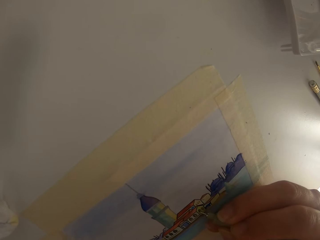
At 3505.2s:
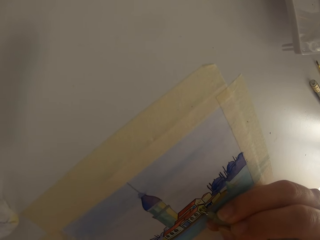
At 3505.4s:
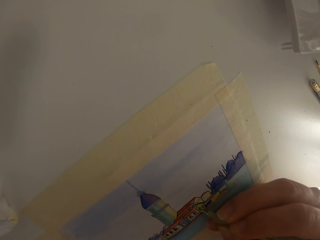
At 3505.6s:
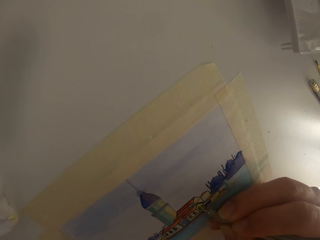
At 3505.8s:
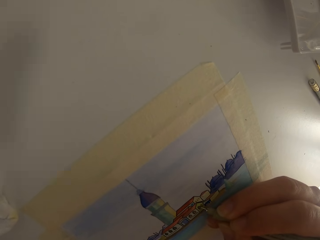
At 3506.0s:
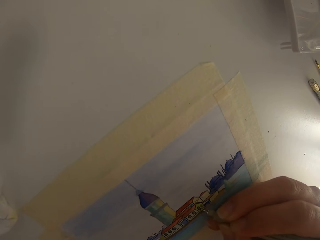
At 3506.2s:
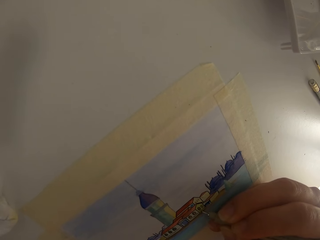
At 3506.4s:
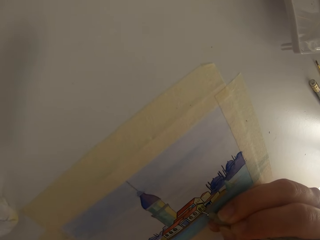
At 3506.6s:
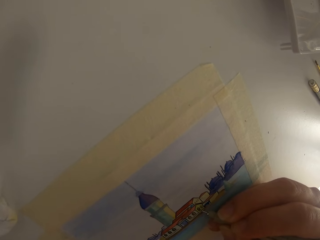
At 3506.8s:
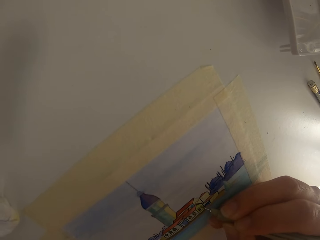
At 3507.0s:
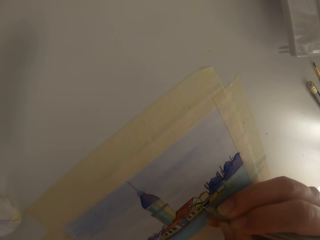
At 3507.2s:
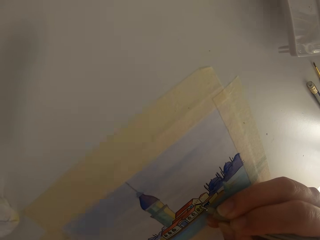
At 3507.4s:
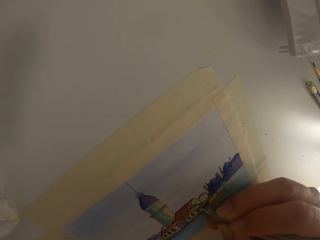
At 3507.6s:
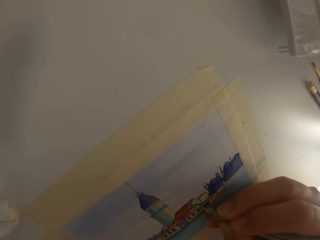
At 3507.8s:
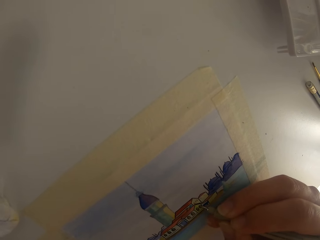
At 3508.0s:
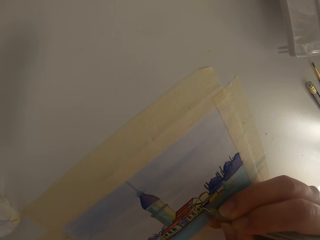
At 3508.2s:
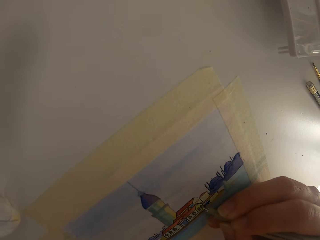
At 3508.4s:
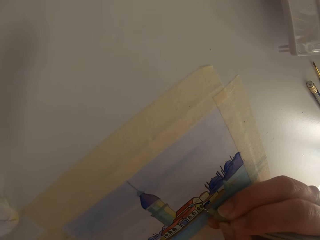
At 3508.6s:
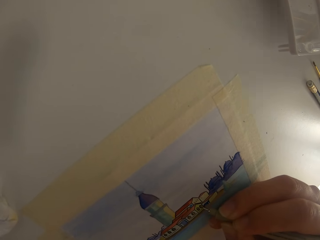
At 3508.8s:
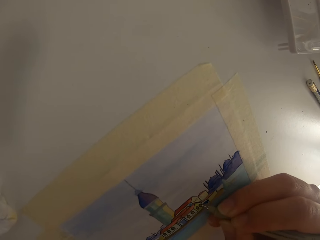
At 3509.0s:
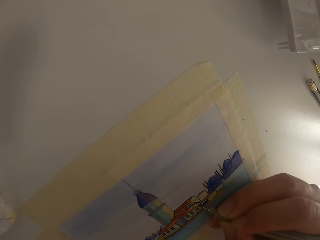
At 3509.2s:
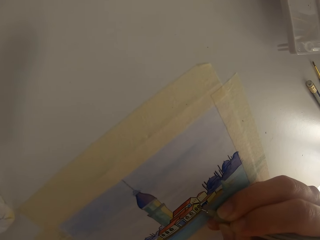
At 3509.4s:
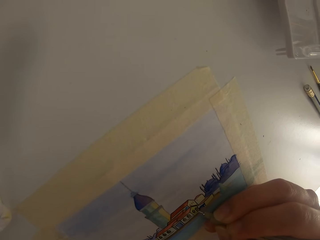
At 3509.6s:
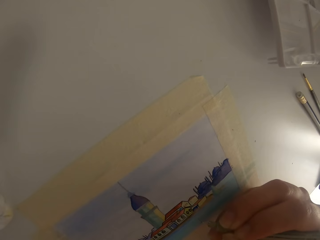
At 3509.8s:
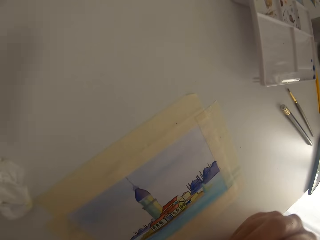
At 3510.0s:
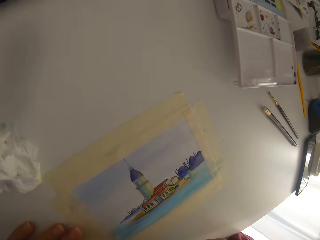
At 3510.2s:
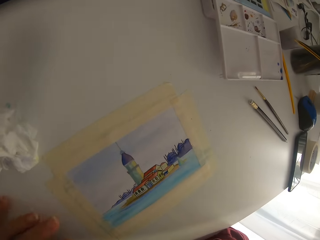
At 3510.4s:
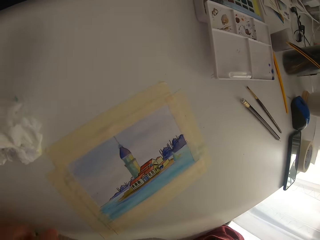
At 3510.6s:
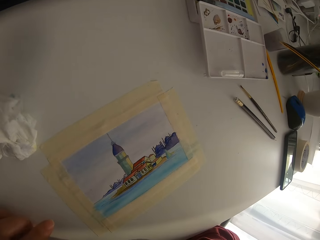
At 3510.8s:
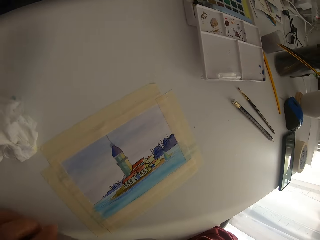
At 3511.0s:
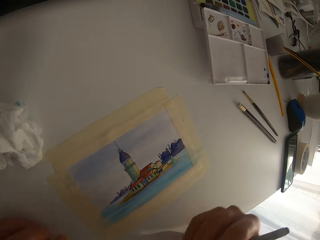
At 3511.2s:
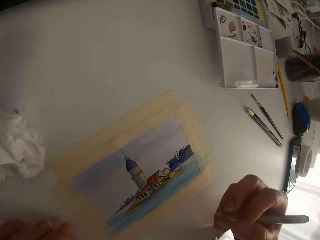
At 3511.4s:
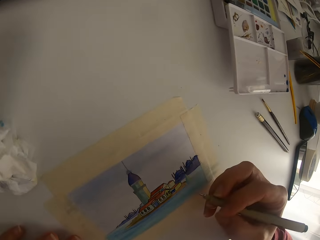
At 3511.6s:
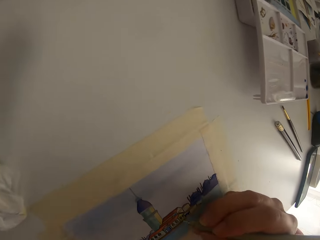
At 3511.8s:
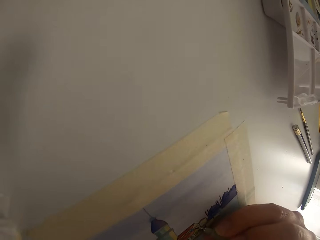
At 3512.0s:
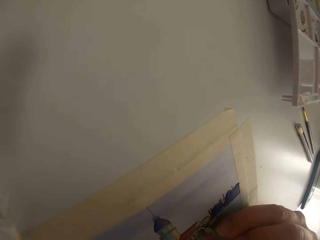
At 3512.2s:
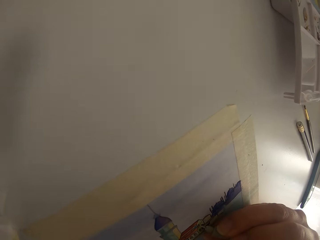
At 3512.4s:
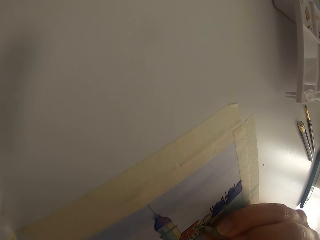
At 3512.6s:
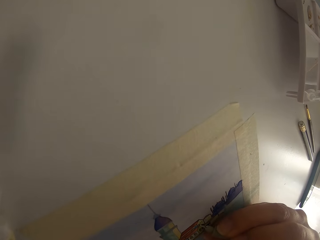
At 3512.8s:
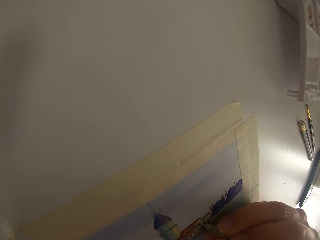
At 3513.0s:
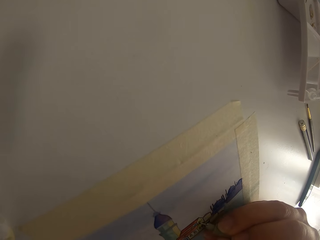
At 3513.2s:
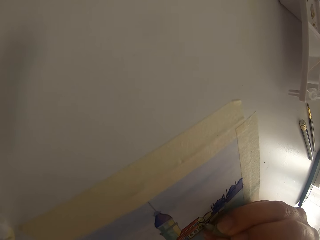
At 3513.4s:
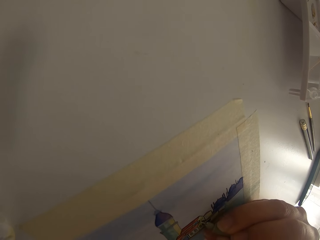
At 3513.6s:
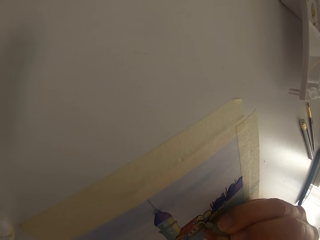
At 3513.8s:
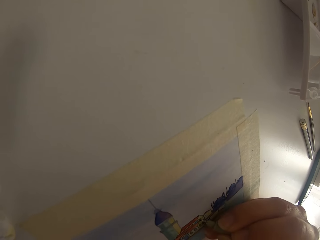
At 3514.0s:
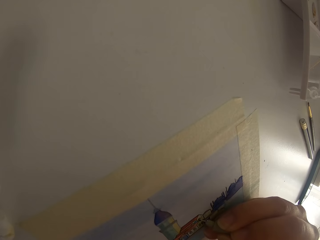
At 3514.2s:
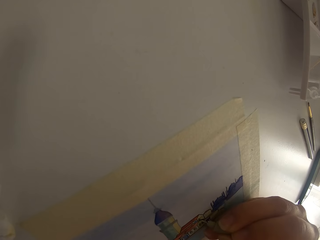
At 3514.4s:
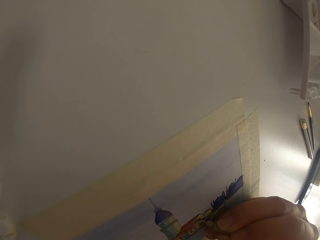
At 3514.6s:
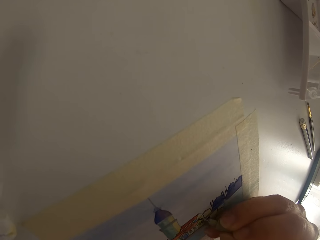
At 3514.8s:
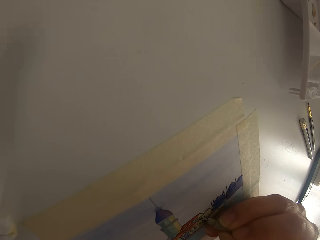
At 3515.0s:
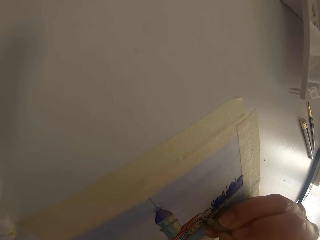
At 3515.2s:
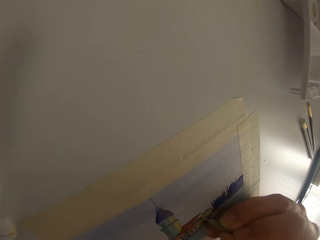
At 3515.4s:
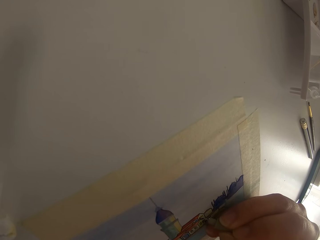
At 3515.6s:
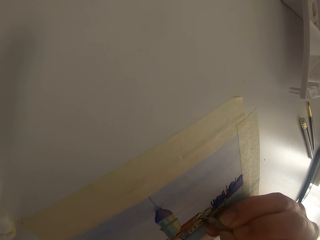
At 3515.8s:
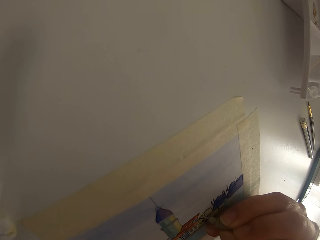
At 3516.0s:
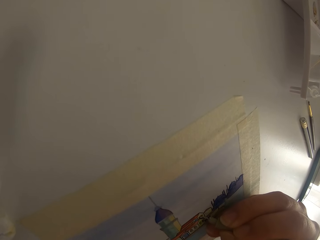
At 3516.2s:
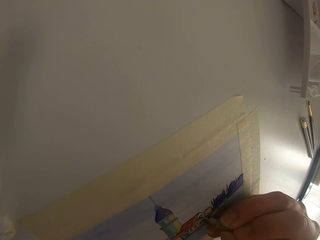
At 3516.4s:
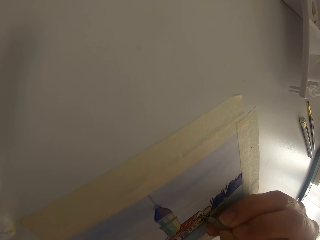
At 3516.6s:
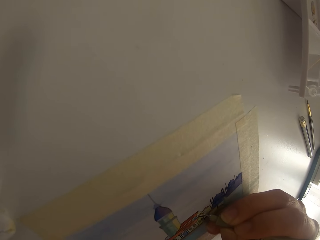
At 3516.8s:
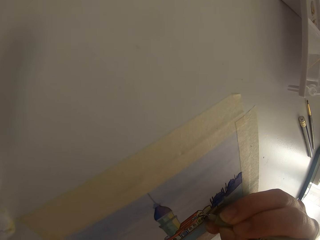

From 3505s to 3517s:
The camera wearer draws on the paper with a pen. They pause drawing.

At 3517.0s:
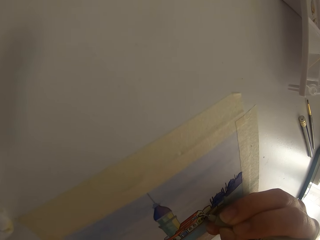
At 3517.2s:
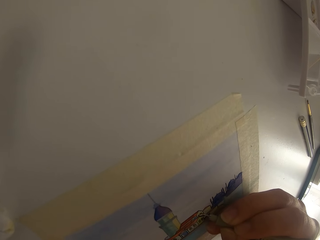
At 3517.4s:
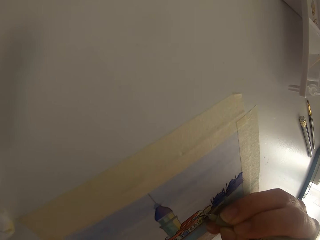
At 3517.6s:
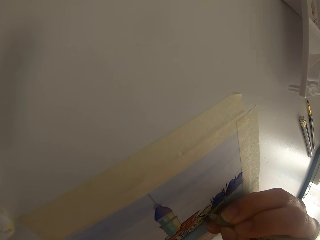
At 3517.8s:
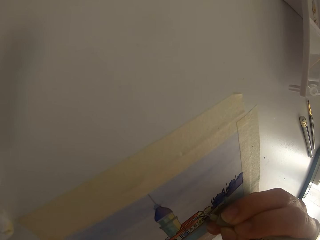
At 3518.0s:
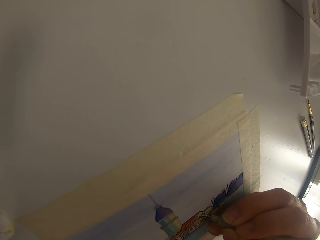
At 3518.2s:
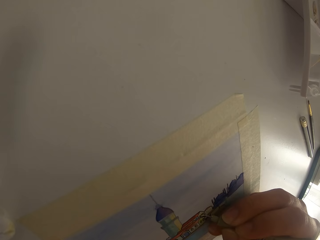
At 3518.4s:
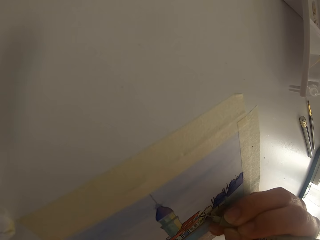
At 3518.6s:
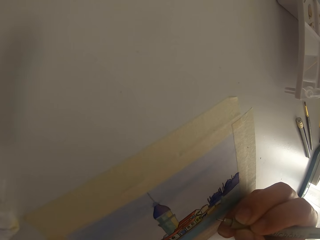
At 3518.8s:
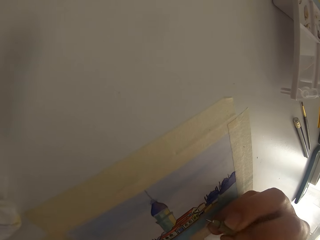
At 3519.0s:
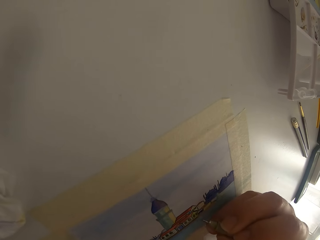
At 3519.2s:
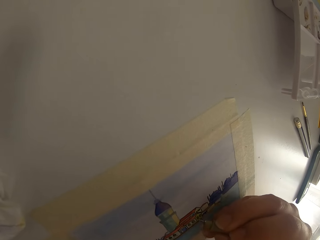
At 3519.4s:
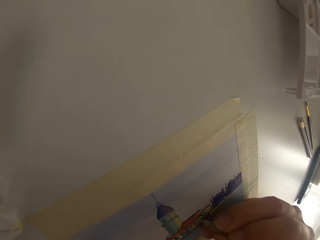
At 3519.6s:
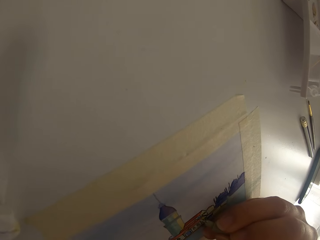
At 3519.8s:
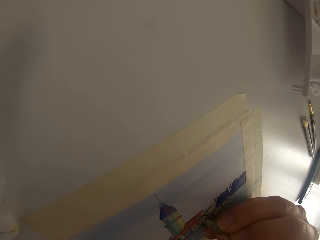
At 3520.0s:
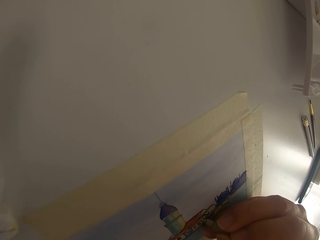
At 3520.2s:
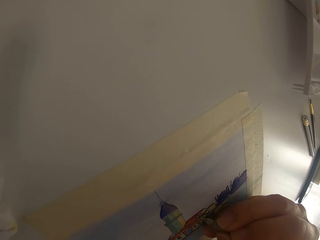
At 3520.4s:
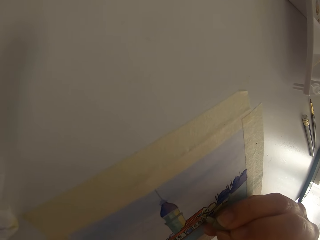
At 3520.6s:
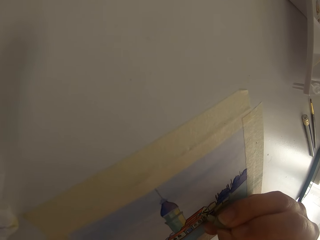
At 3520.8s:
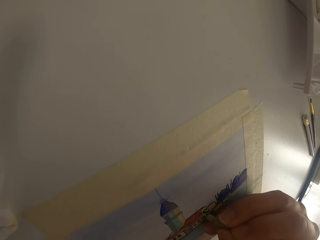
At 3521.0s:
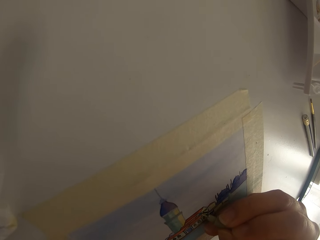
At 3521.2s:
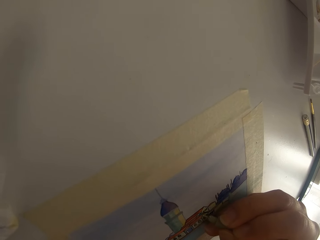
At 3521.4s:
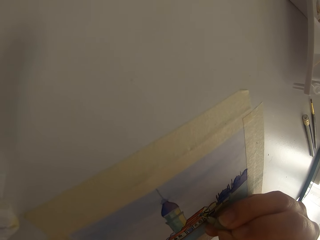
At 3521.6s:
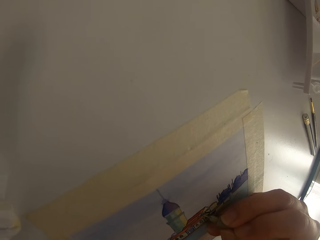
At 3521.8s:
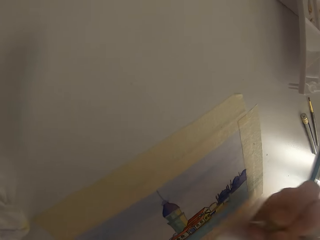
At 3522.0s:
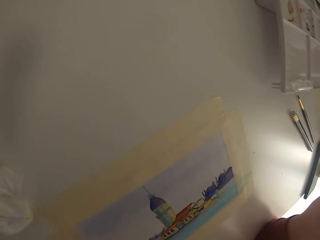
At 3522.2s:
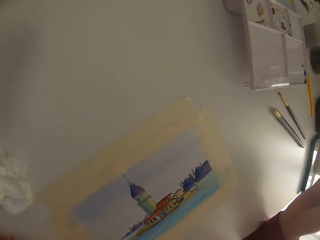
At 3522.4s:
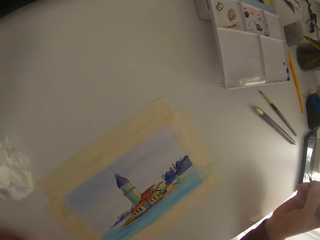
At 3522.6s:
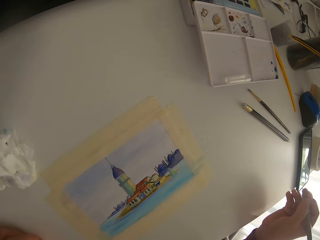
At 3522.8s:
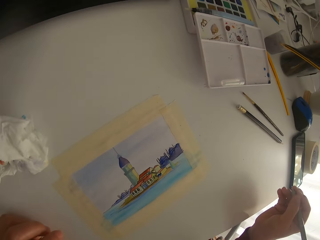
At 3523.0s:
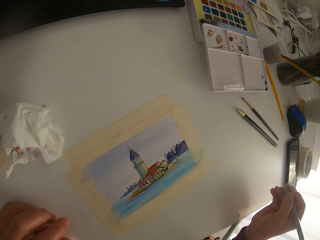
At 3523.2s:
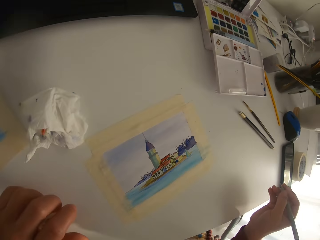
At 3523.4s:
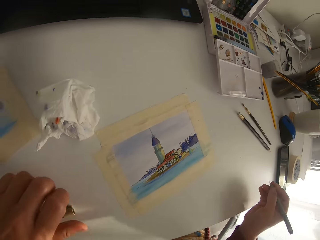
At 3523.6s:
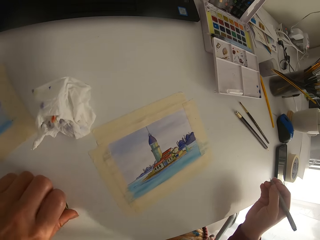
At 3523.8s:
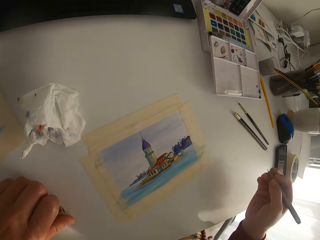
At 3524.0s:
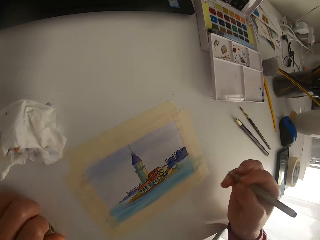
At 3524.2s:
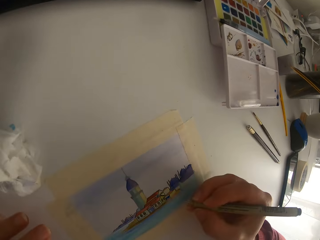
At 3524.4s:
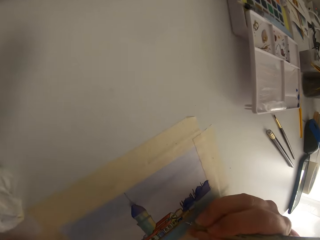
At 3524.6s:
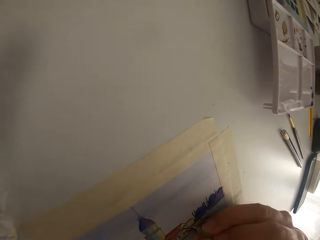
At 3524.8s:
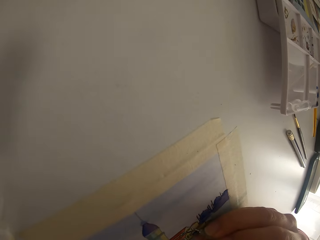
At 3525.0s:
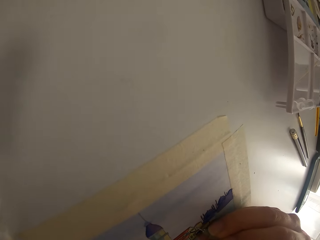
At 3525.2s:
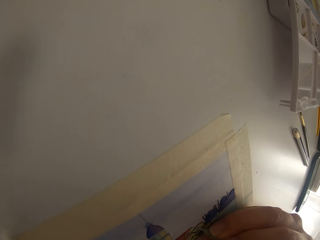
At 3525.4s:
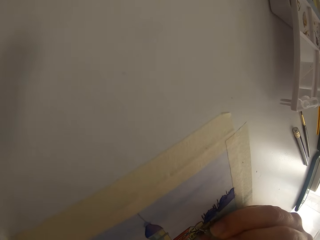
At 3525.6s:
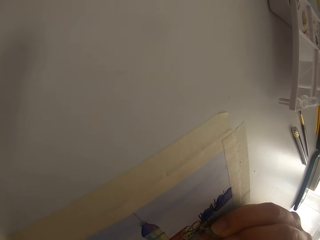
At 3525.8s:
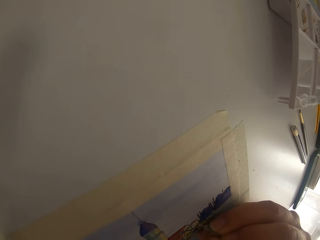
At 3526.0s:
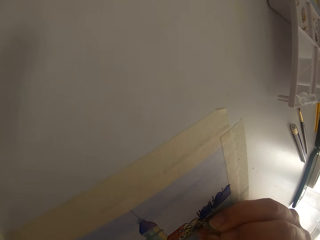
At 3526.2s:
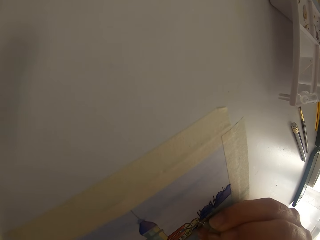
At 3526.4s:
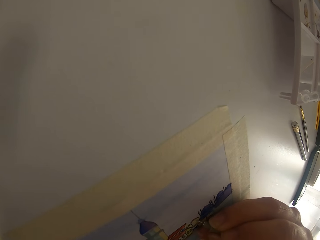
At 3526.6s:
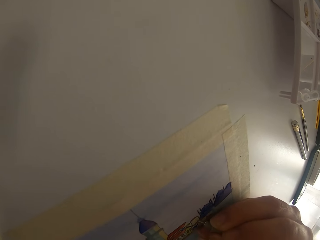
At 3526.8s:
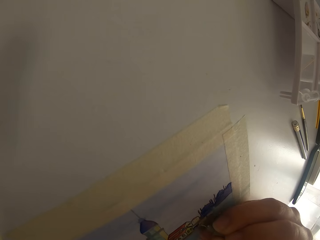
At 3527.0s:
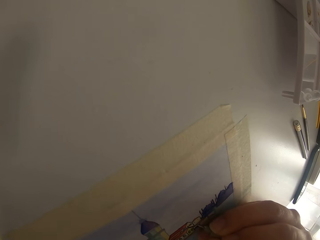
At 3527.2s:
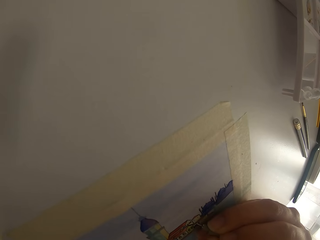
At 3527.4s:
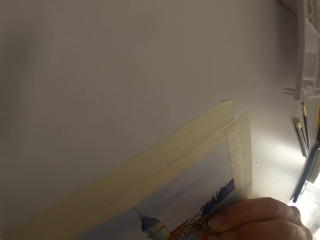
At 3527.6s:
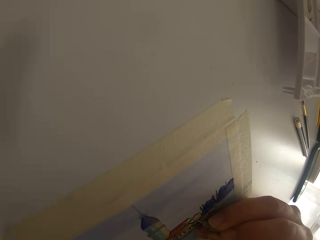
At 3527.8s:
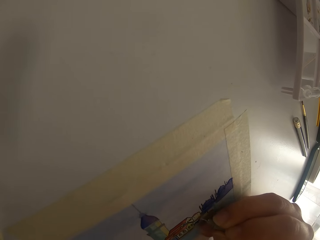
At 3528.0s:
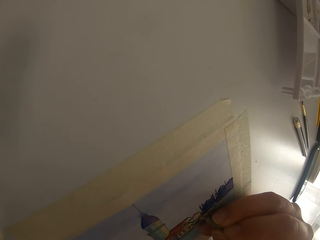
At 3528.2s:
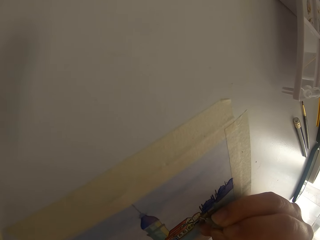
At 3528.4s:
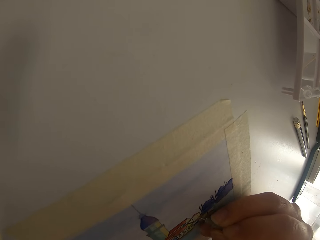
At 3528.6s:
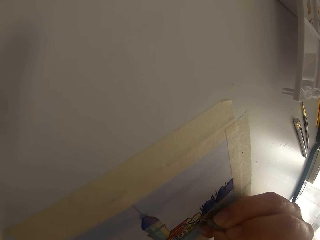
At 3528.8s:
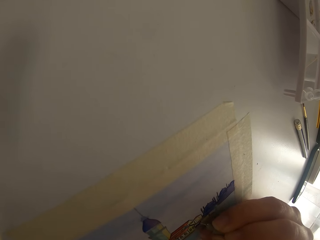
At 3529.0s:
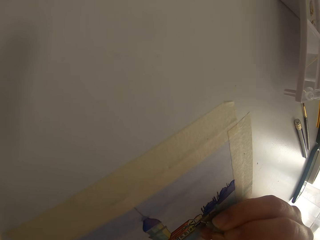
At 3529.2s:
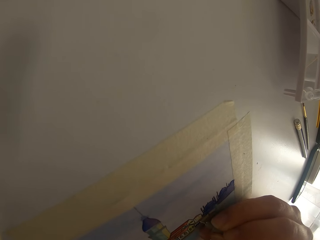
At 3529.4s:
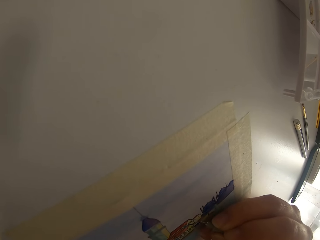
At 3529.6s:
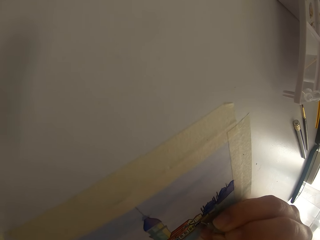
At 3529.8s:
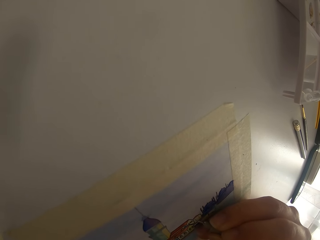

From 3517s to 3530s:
The camera wearer draws on the paper with a pen. They pause drawing.
